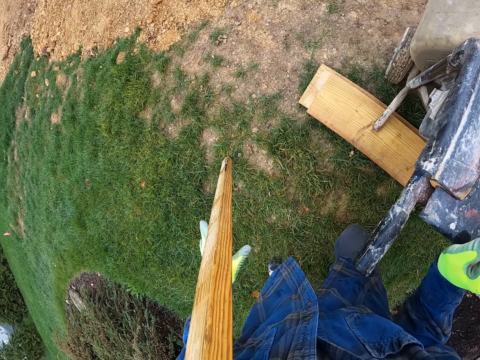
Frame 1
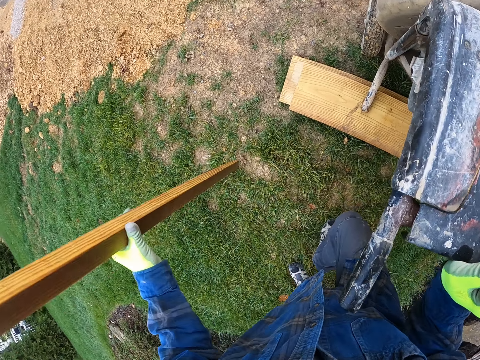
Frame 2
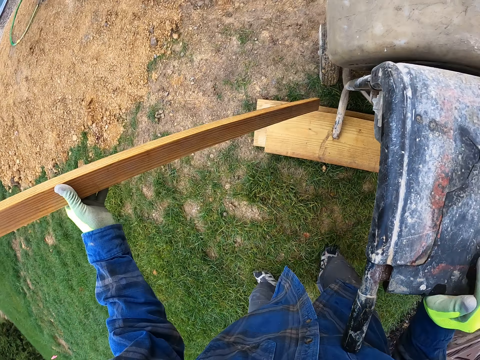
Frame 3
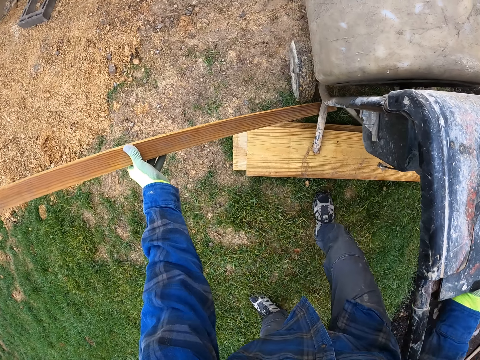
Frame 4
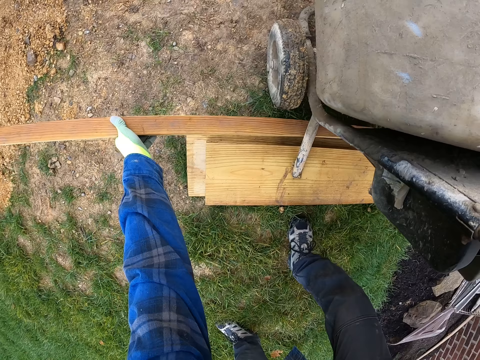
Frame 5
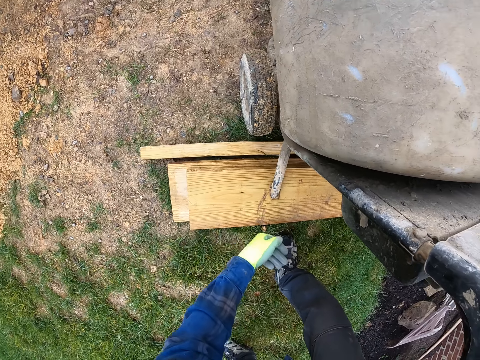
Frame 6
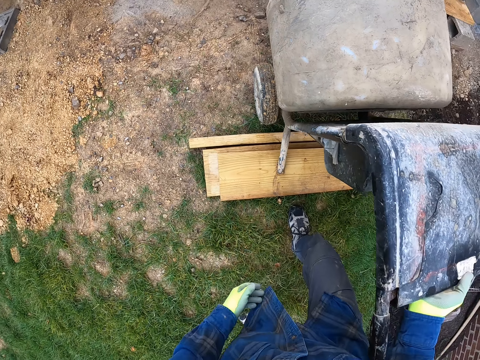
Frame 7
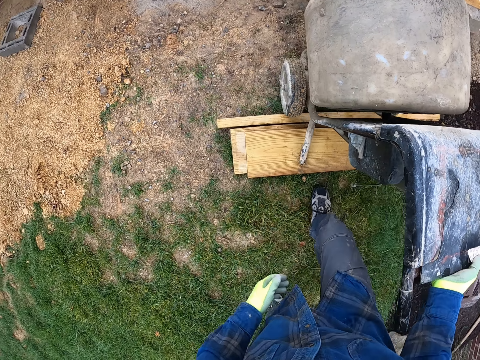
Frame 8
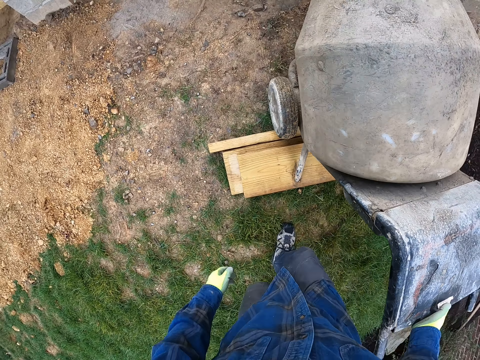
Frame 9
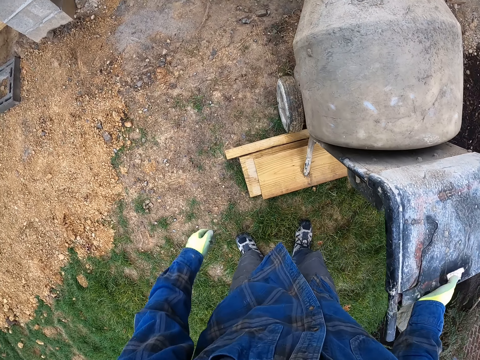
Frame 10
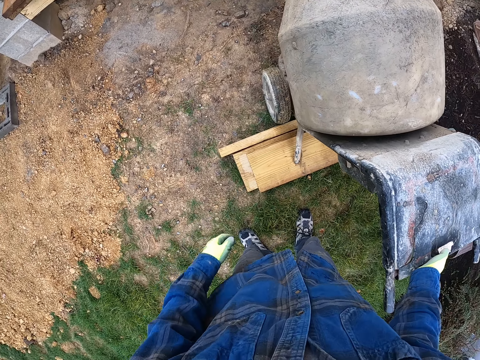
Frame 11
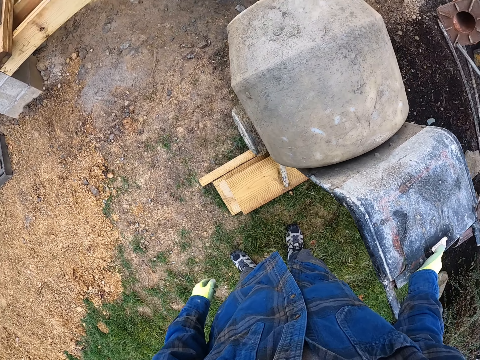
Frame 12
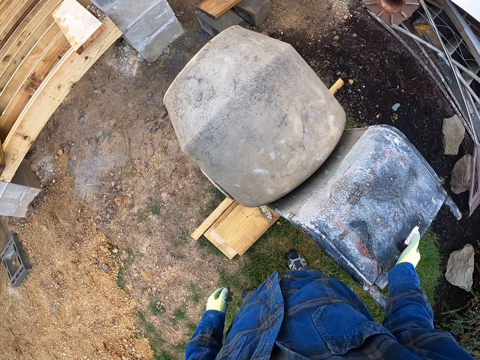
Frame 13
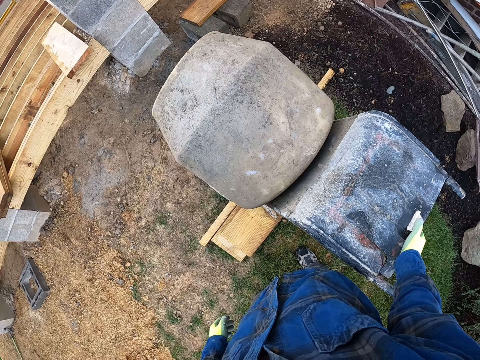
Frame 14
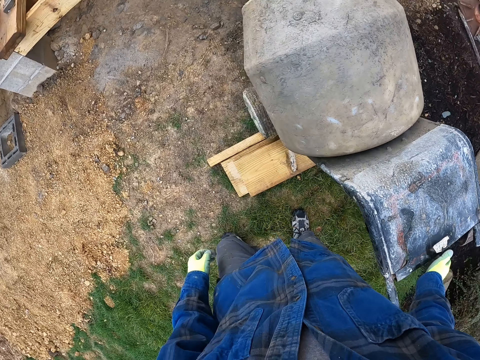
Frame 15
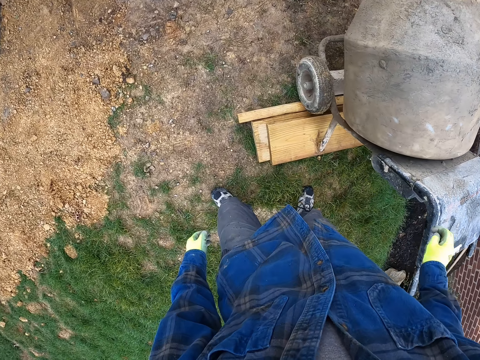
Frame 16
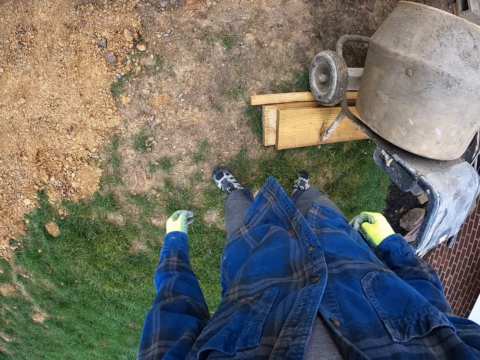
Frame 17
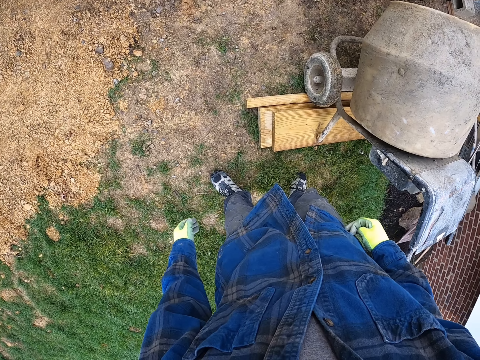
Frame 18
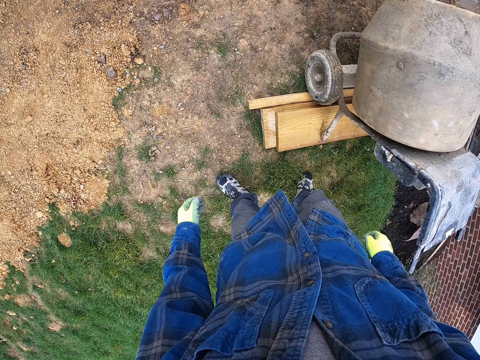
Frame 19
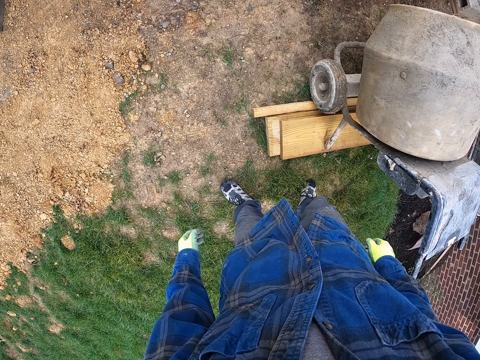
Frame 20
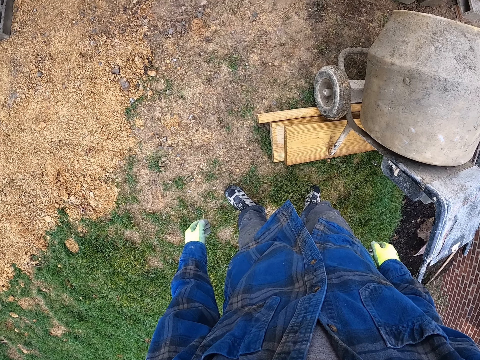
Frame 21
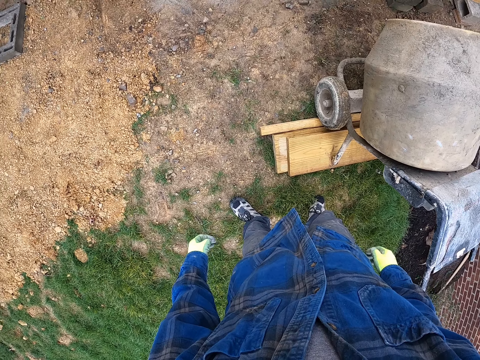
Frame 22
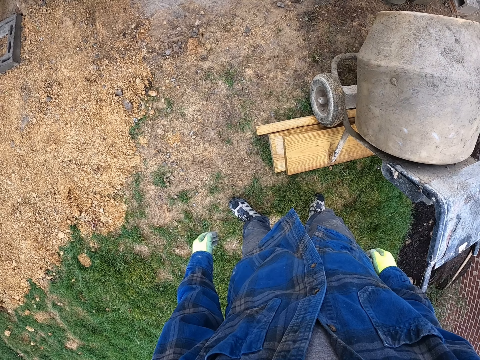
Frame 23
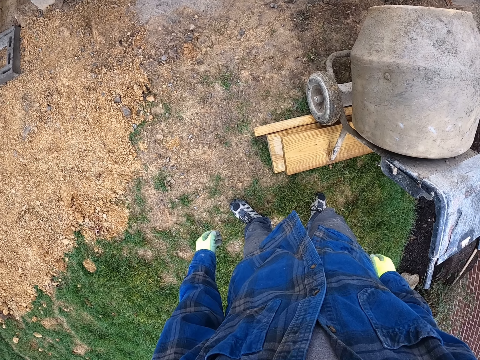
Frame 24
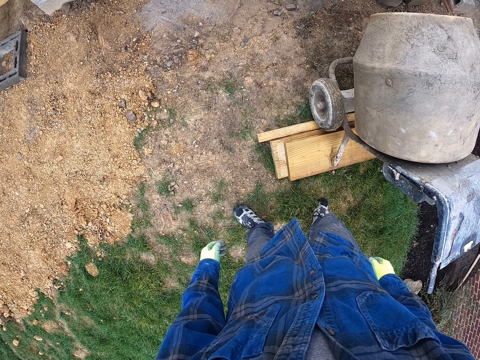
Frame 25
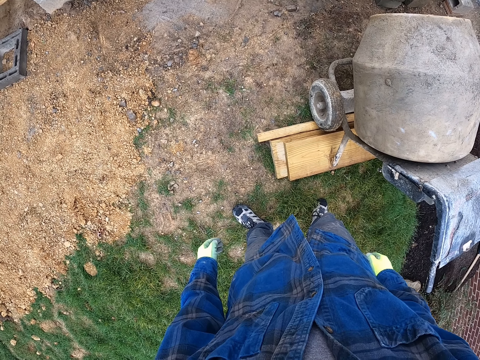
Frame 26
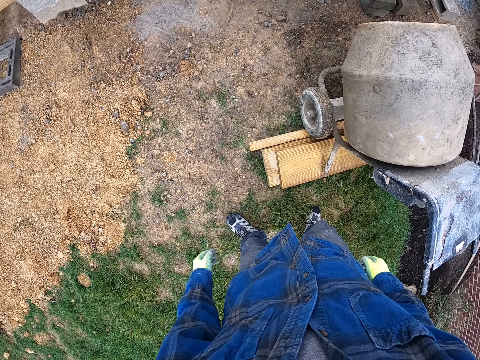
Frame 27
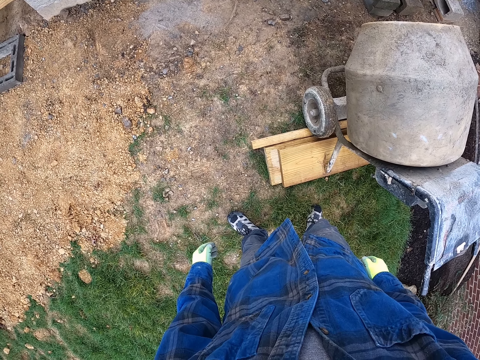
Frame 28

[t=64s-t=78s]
The camera wearer picks up the piece of wood with his left hand. He places the piece of wood under the concrete mixer. He adjusts the concrete mixer with his right hand on the pieces of wood. He looks at the concrete mixer.

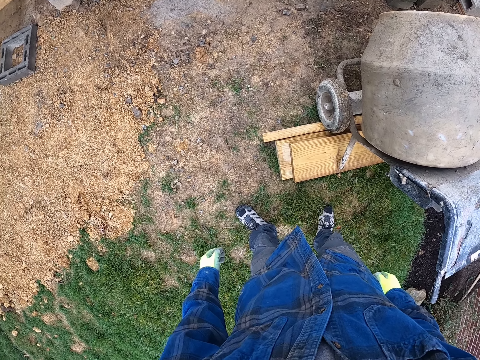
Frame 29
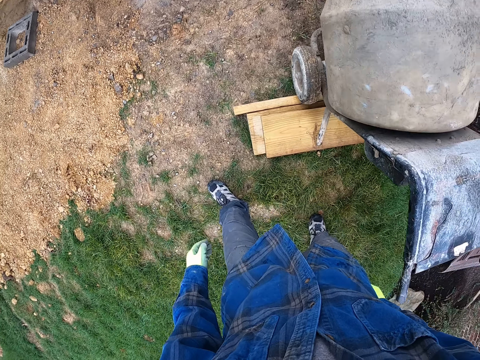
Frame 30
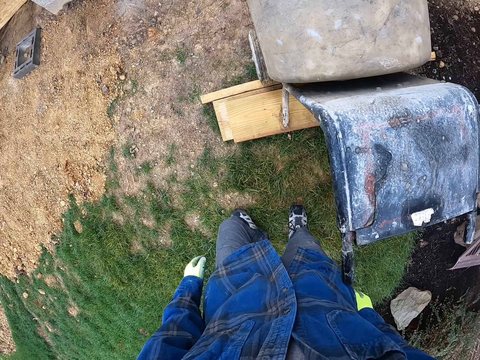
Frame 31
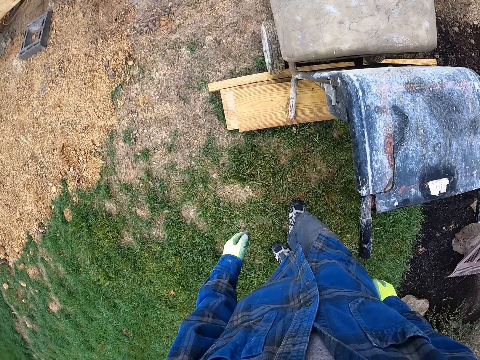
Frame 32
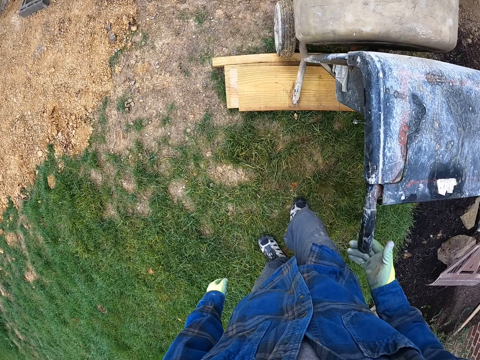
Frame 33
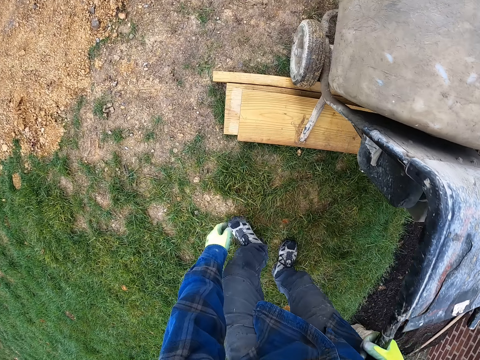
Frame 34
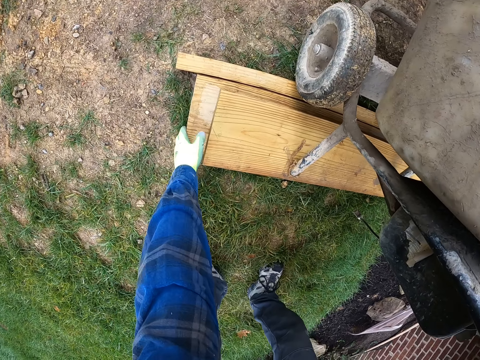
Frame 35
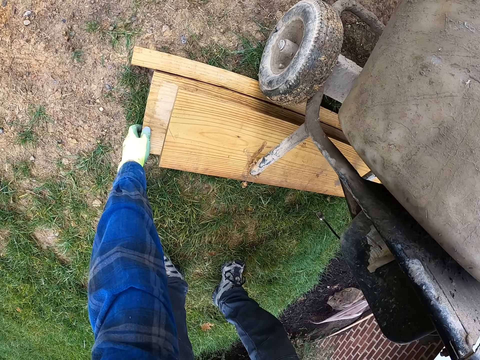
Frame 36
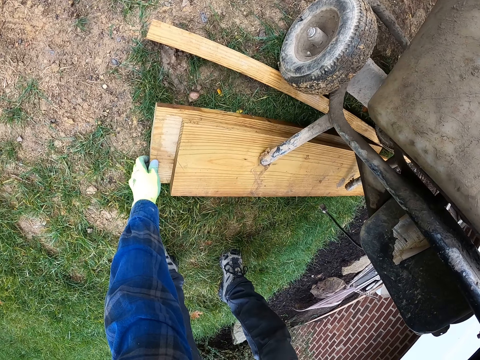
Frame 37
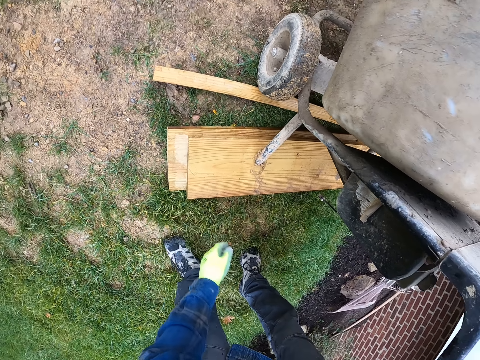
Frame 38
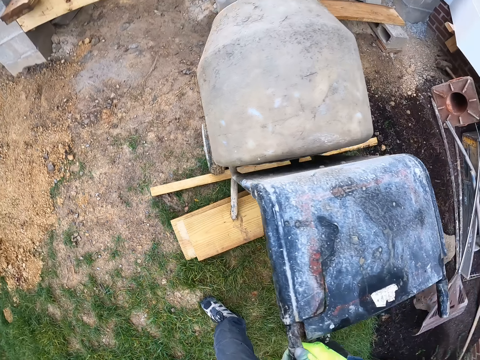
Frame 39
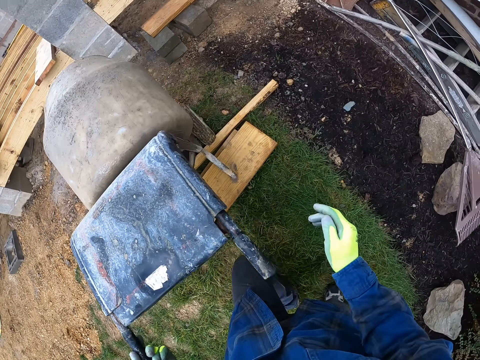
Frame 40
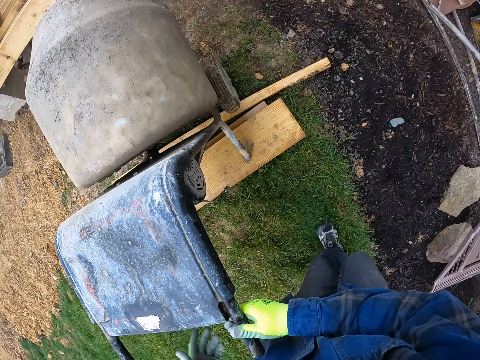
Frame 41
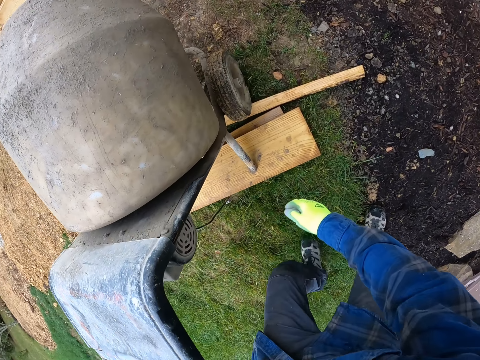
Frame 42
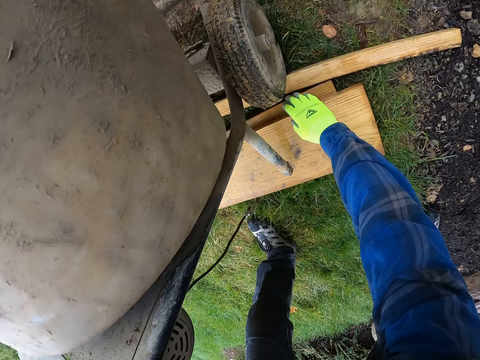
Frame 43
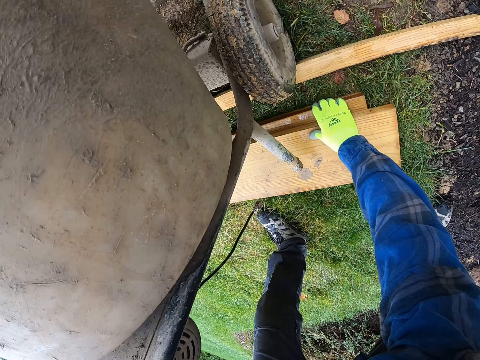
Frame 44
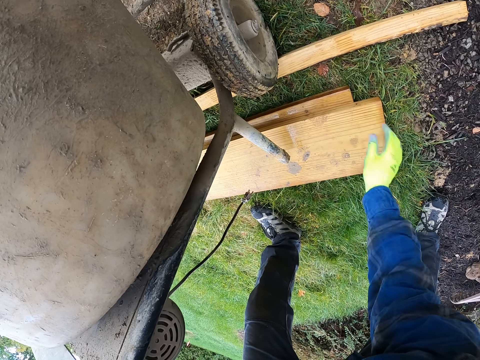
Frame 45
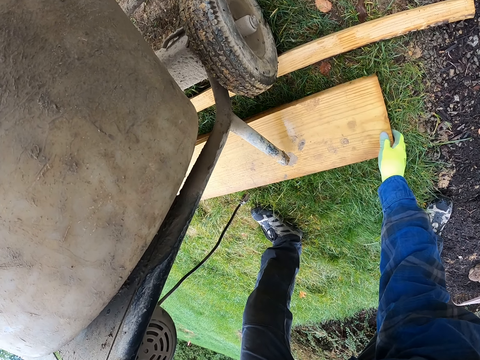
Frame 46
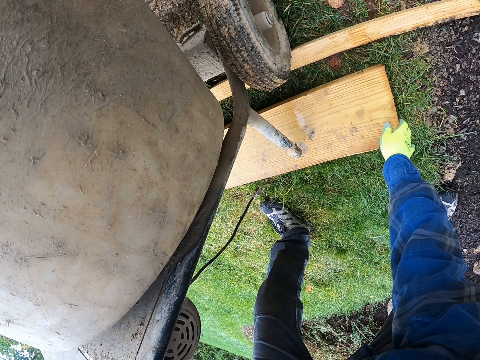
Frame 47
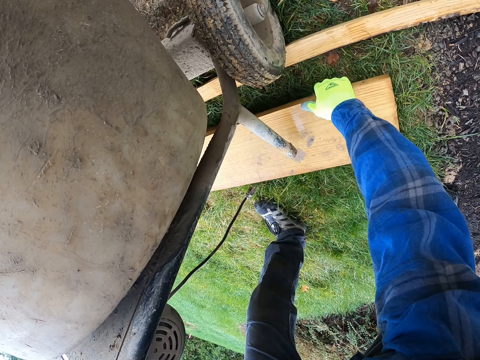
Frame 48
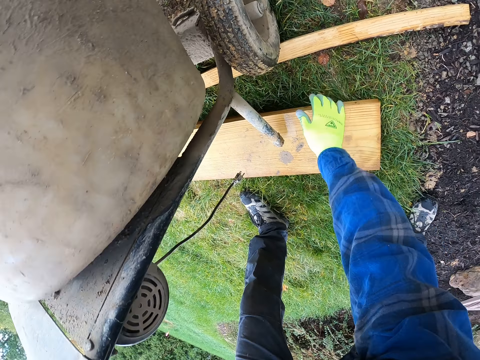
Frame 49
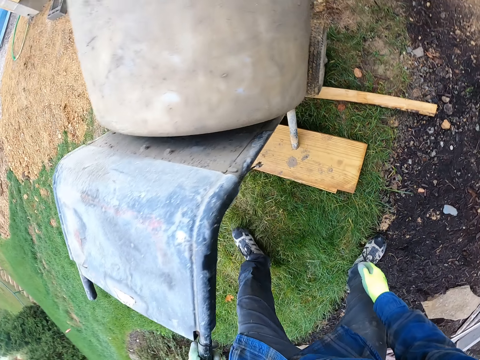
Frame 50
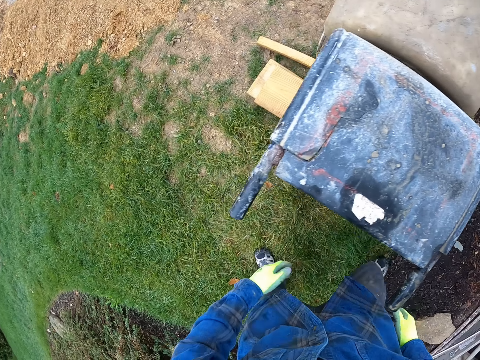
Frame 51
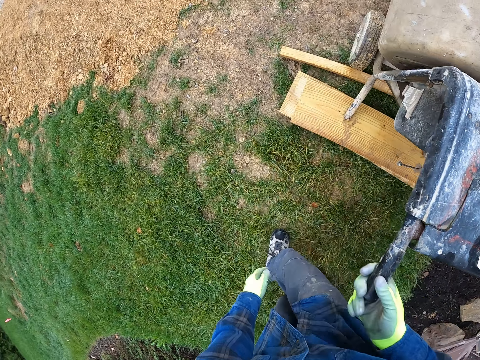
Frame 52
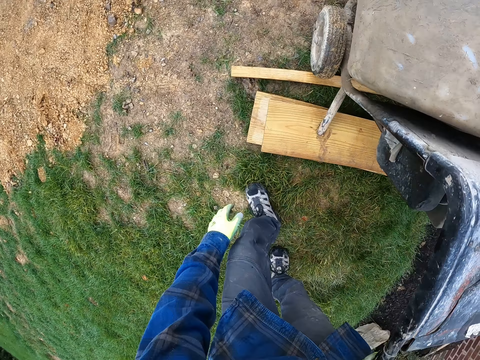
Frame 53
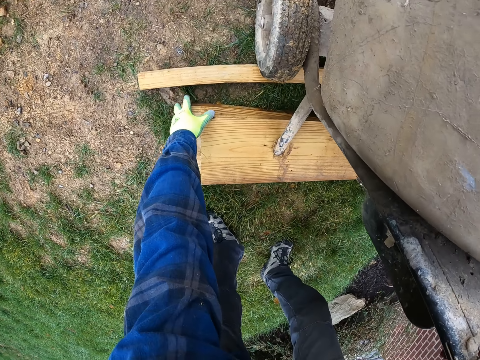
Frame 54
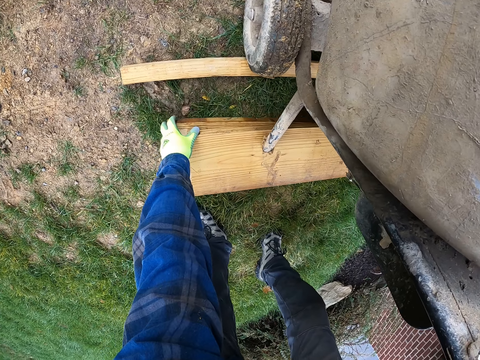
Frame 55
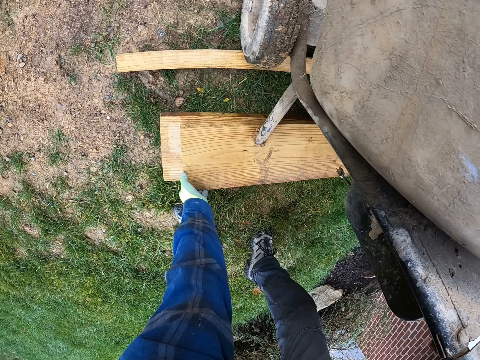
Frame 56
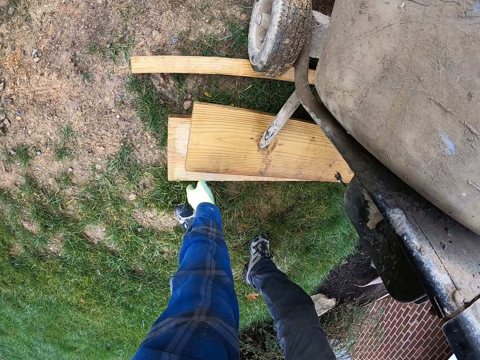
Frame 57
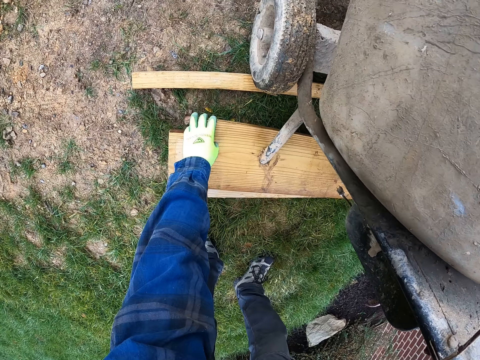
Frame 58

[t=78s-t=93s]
The camera wearer adjusts the pieces of wood on the floor under the concrete mixer with his hands.
